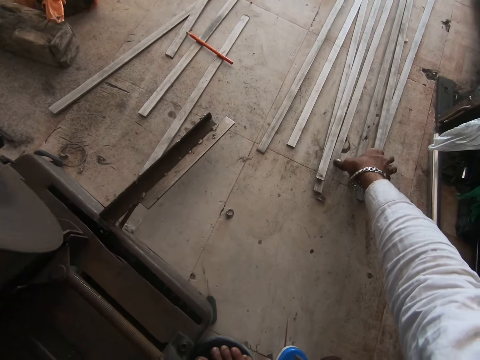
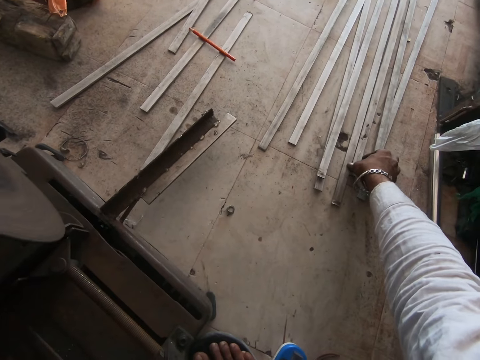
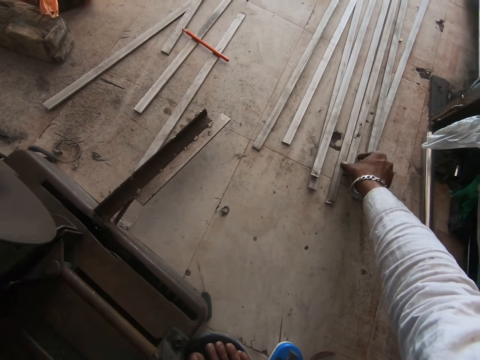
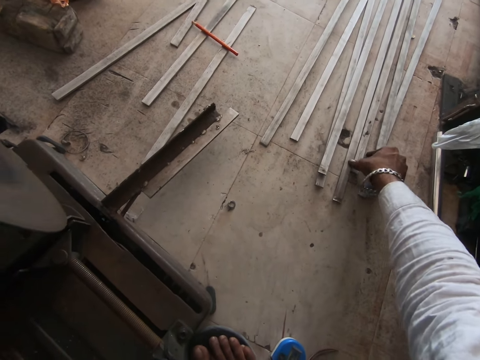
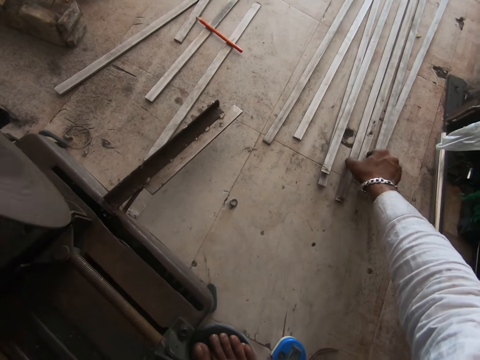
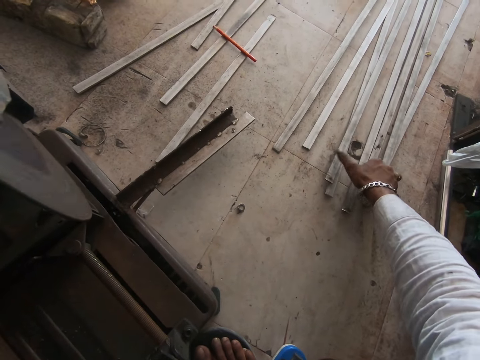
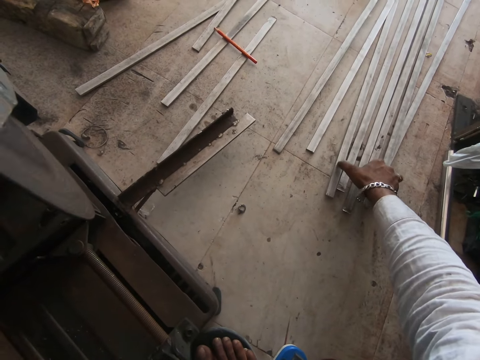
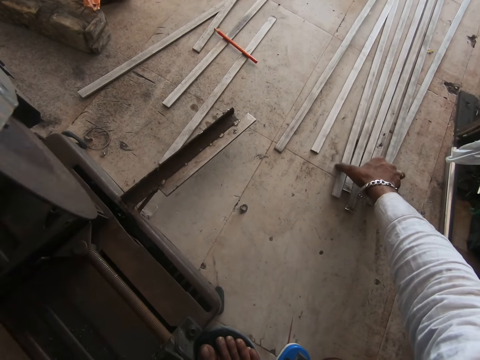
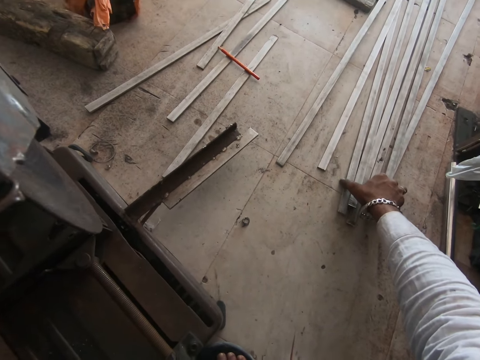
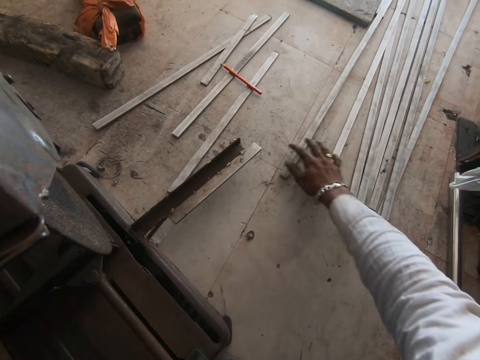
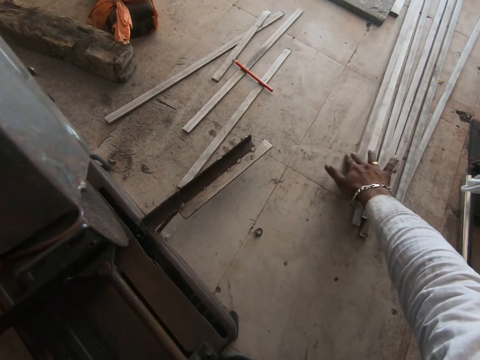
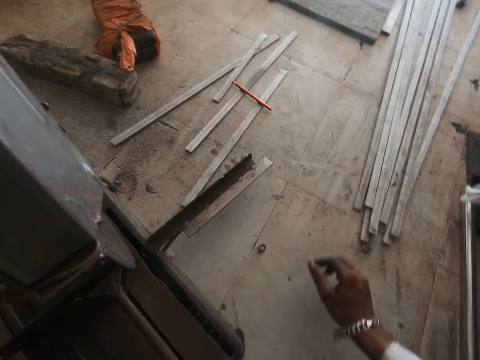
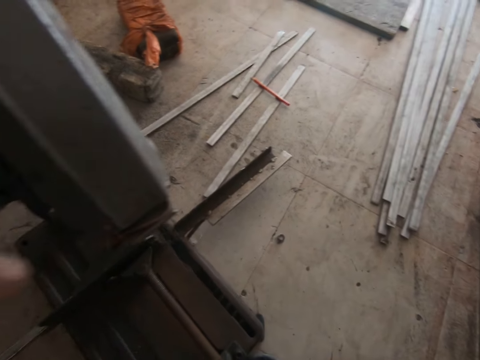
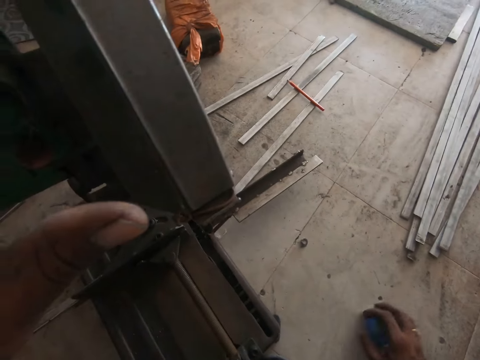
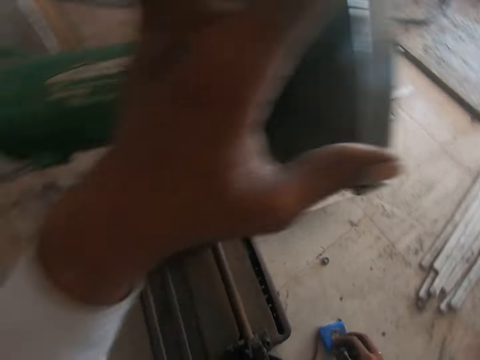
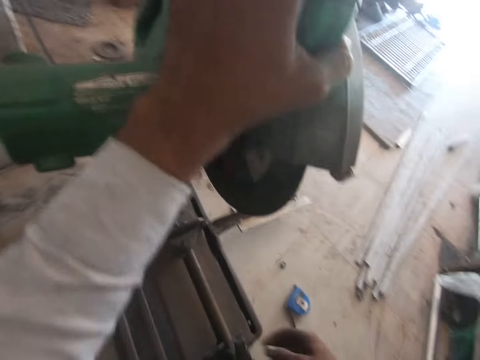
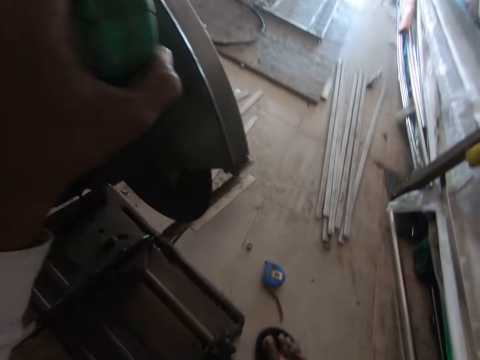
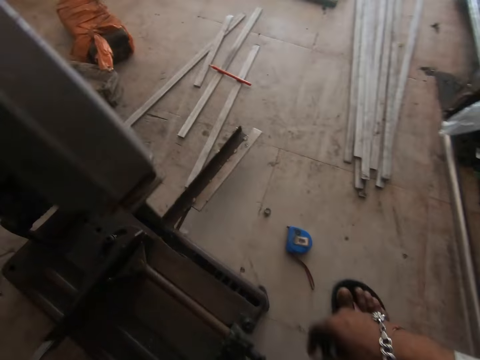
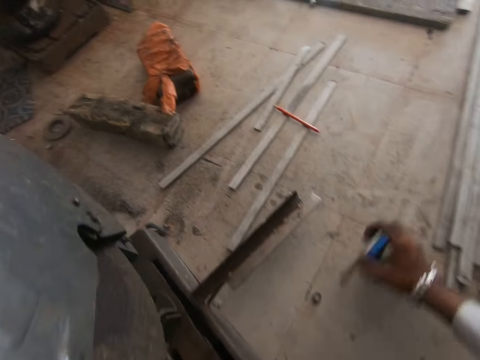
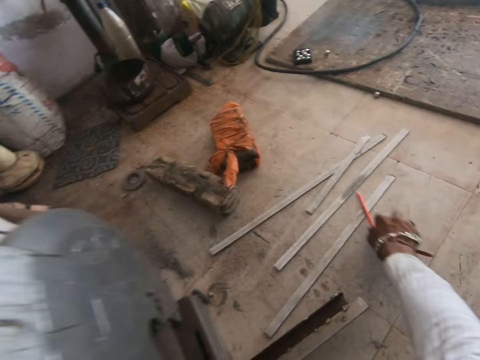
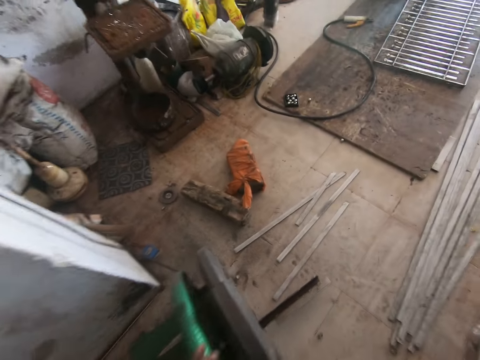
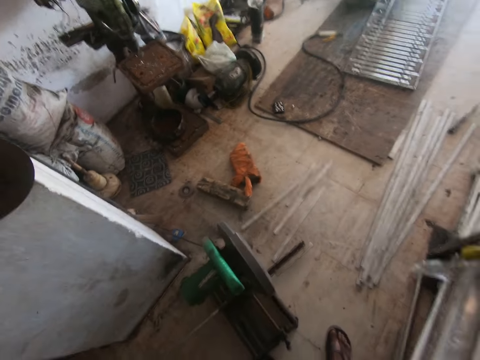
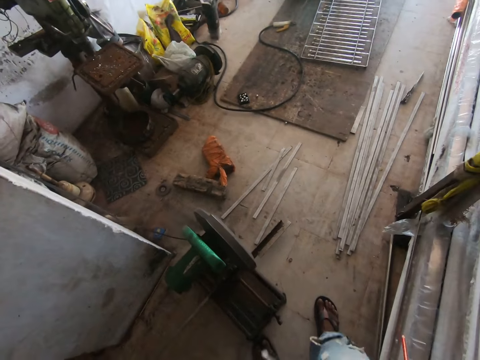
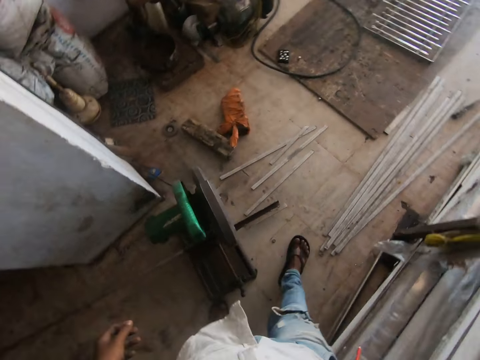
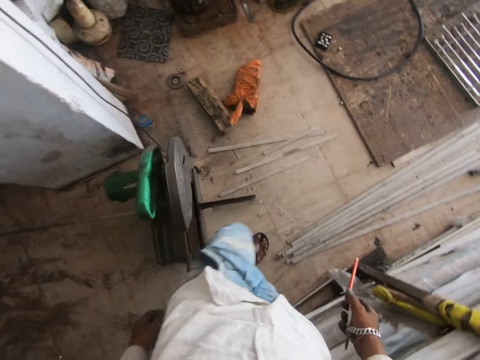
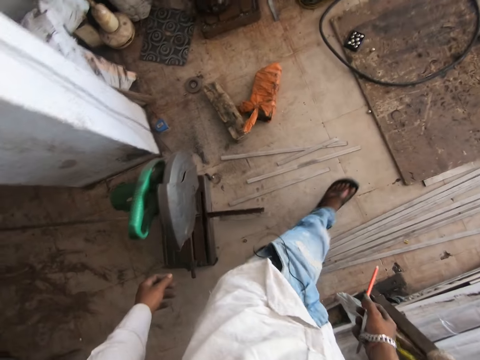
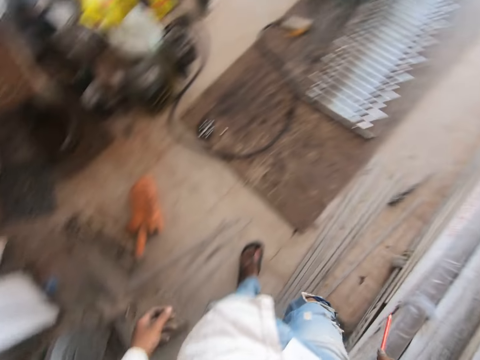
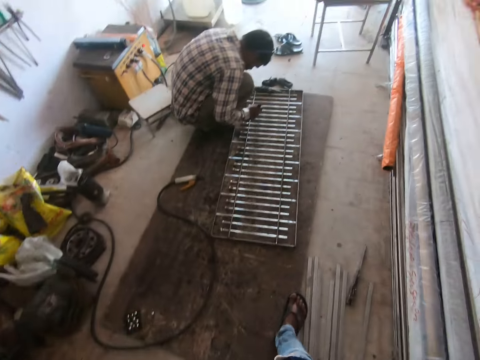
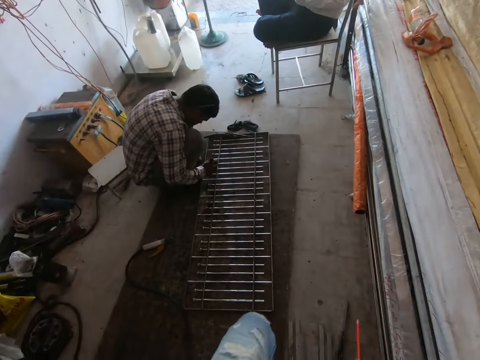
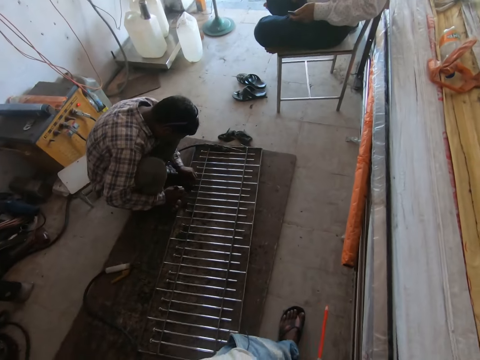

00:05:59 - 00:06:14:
The camera wearer touches metal bars on the floor. They gather the metal bars on the floor. They move the tape measure on the floor. They hold the grinding machine. A man welds metal on the floor. The camera wearer picks the tape measure from the floor. They pick a pencil from the floor. They stand from the floor. They move around the workshop.

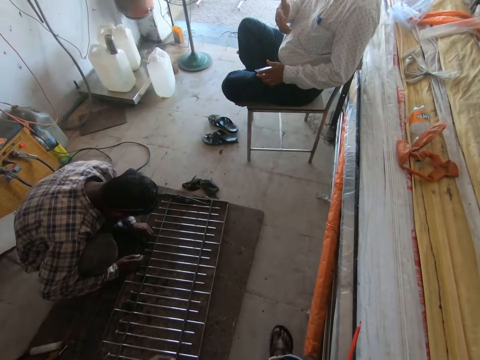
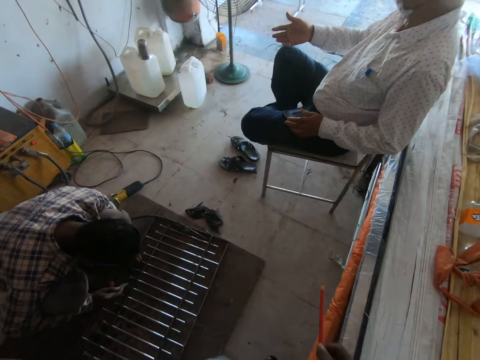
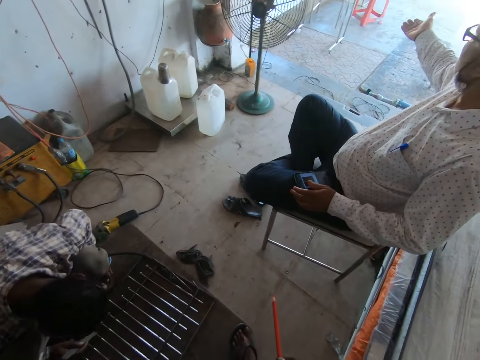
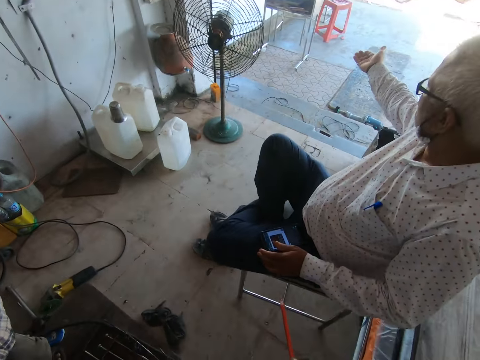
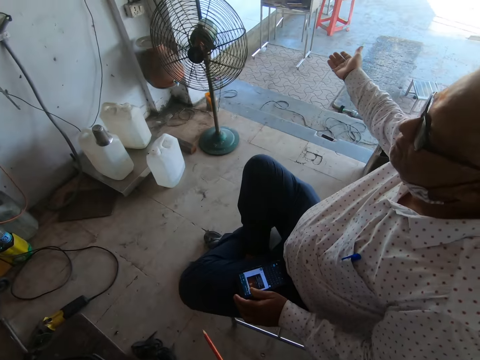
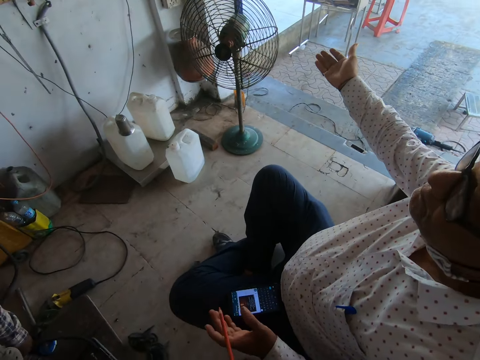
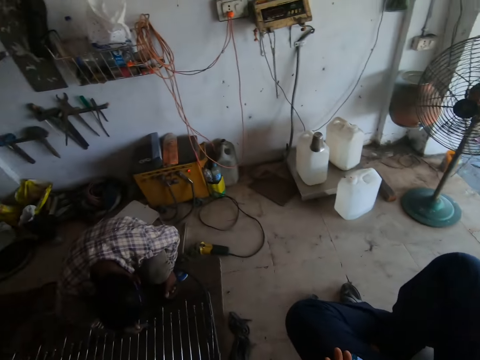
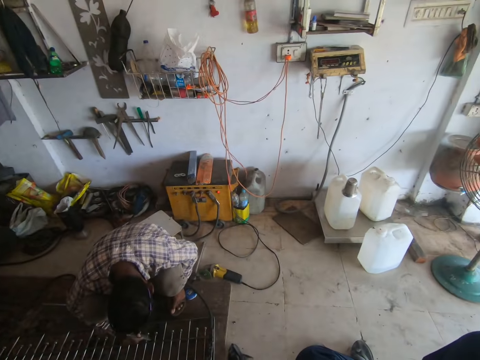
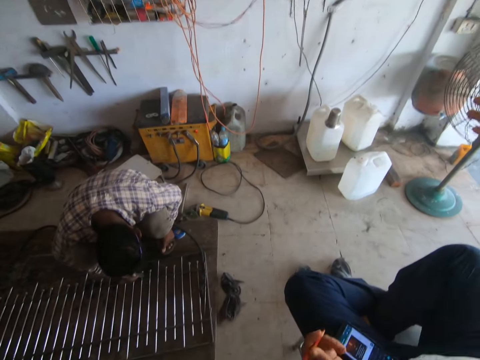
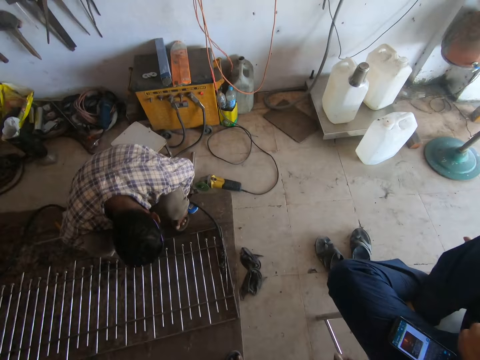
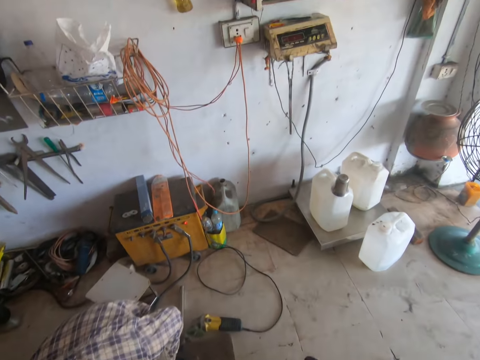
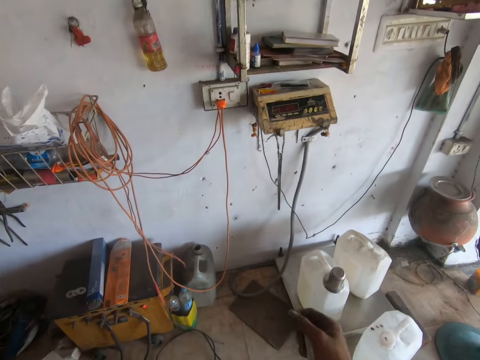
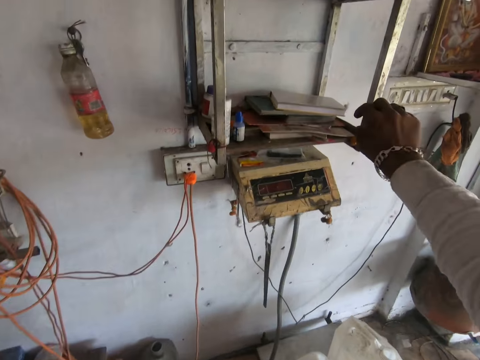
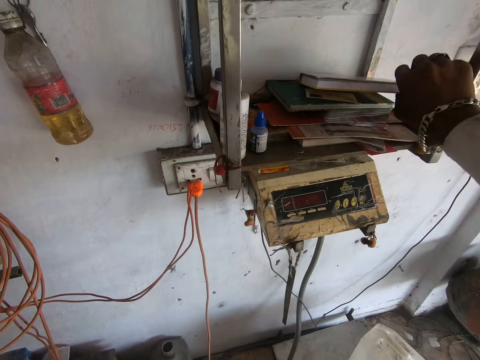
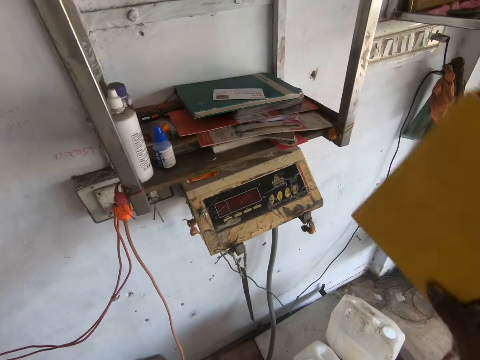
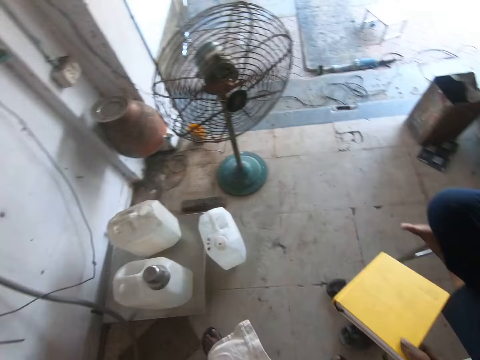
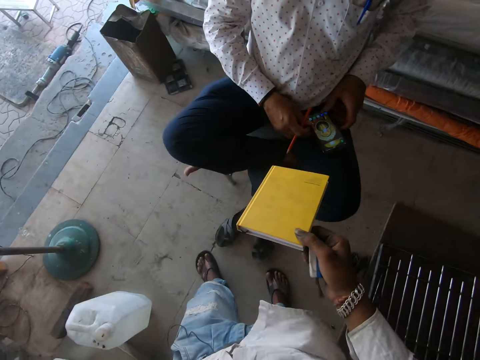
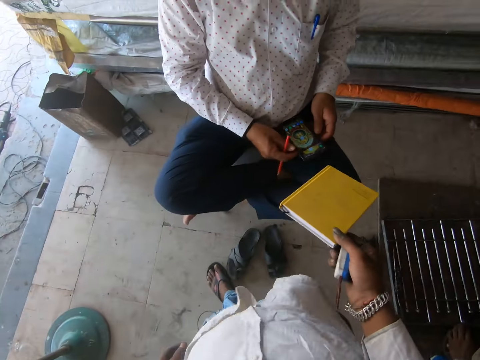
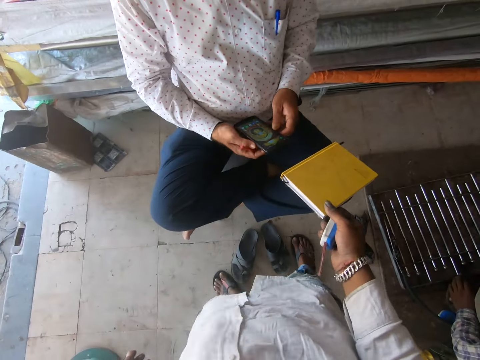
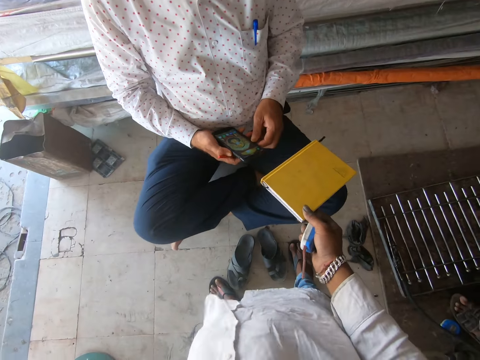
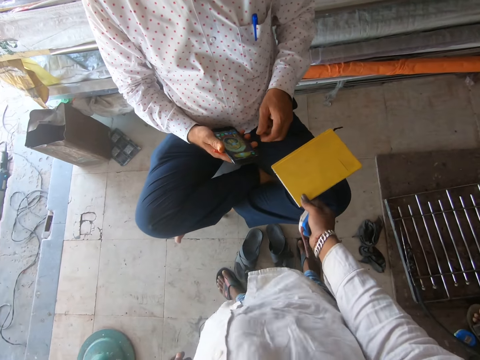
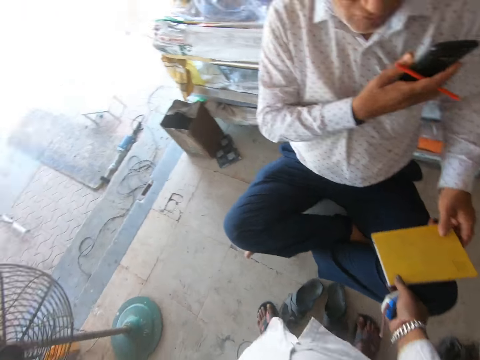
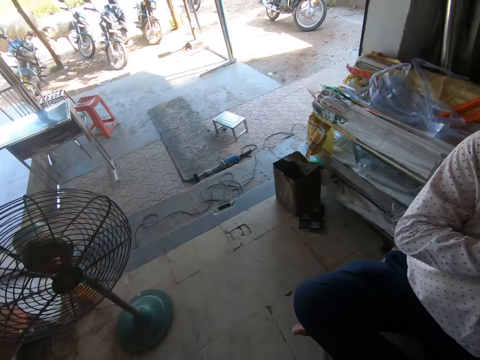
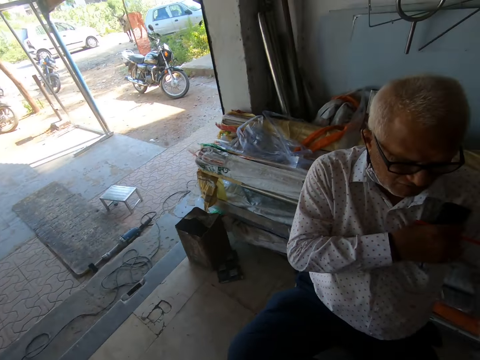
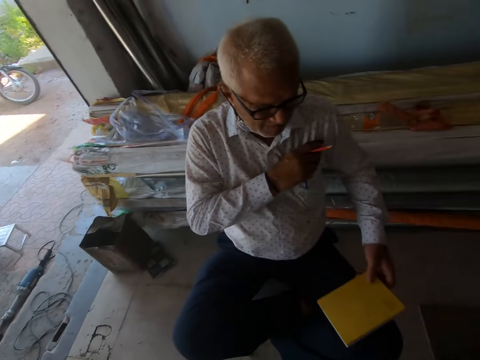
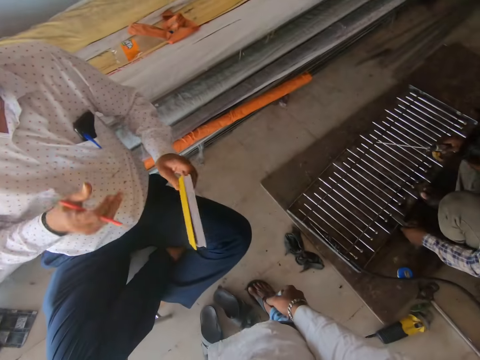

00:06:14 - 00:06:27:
The camera wearer speaks to a man. The man speaks to the camera wearer. The man makes gestures by hand. Another man hits the metal bars on the floor. The camera wearer picks a book from a shelf. The first man uses a phone. The camera wearer hands the book to the first man. The first man holds the phone in hand. The first man takes the book from the camera wearer. He puts the phone in his pocket.
